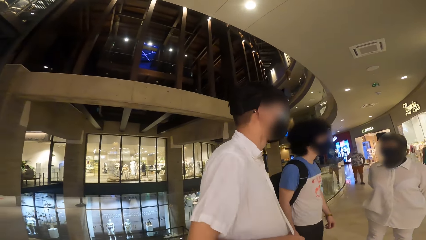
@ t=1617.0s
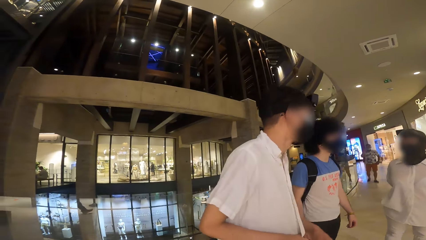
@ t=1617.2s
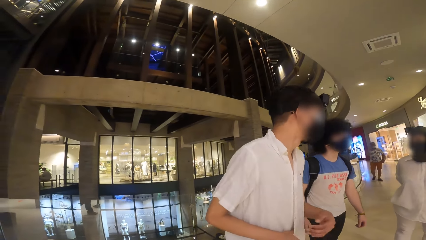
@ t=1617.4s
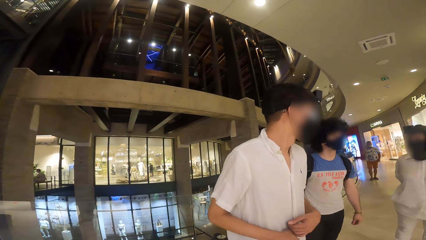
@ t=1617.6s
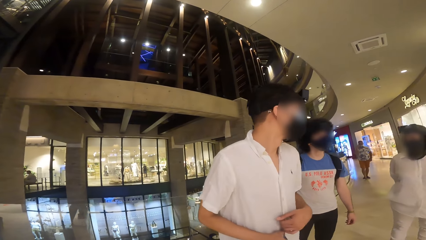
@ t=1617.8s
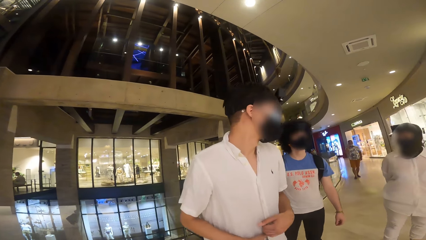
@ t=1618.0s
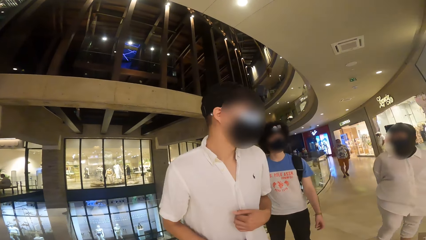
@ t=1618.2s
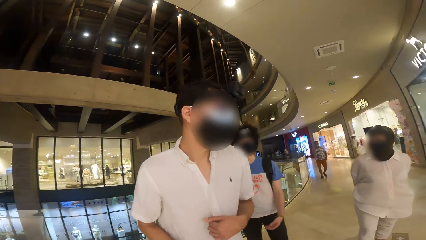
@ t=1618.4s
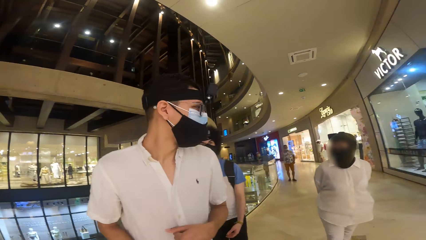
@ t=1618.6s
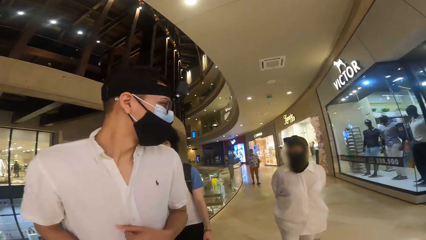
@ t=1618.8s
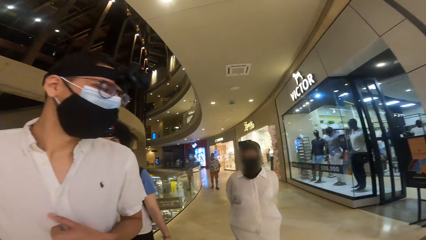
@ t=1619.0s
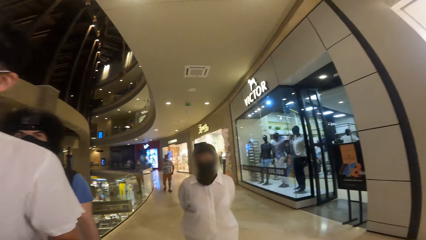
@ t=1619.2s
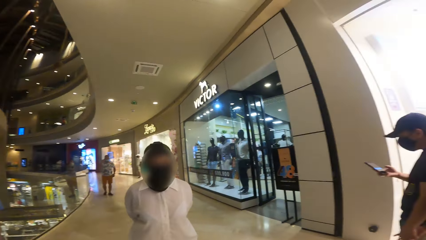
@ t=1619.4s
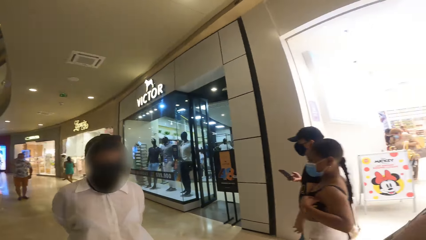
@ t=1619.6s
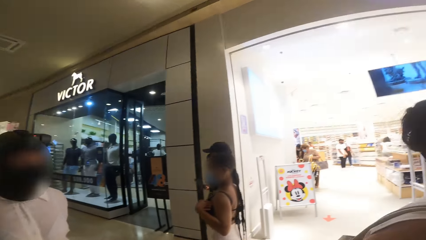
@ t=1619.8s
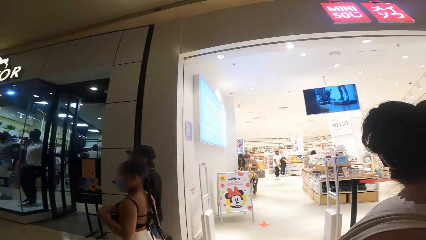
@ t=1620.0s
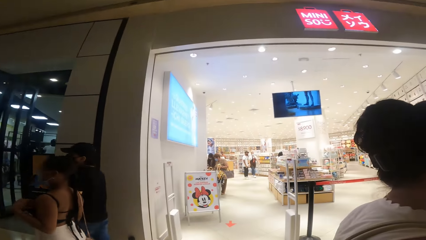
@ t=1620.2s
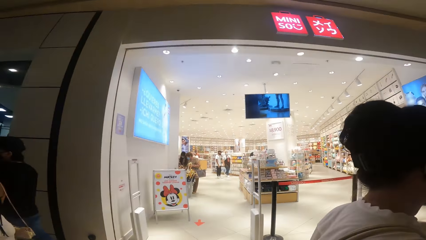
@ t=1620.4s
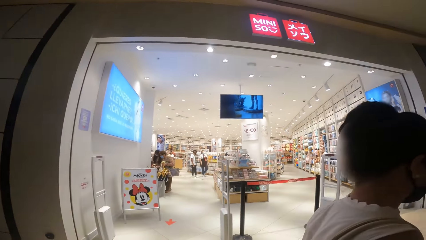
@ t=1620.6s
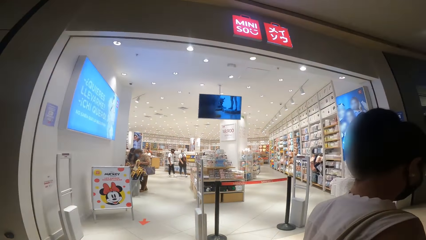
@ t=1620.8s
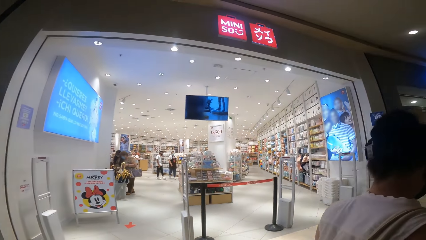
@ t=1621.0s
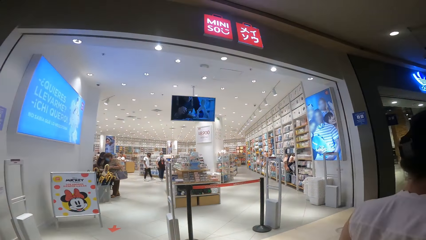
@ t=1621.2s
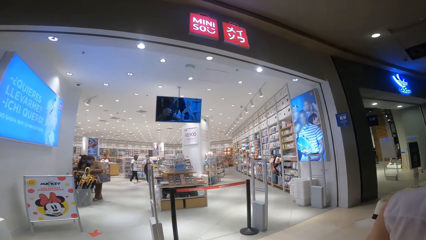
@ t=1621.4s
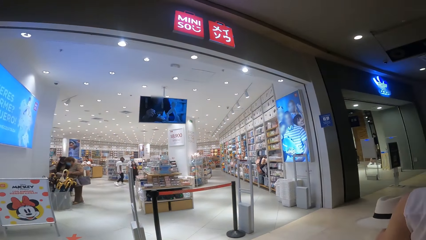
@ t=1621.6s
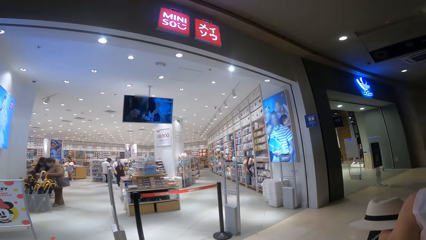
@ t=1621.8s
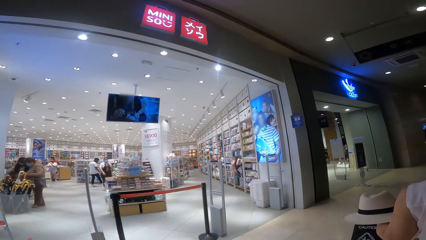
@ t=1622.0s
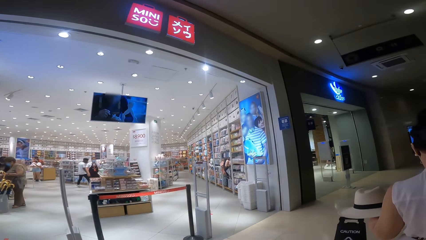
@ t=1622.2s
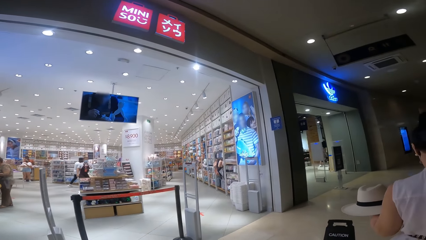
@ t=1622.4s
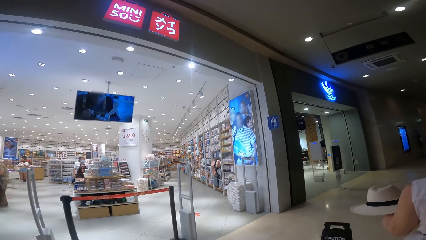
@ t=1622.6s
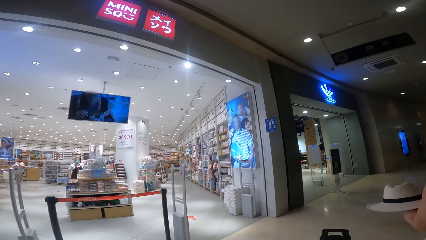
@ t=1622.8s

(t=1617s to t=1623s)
The camera wearer turns around and walks around.

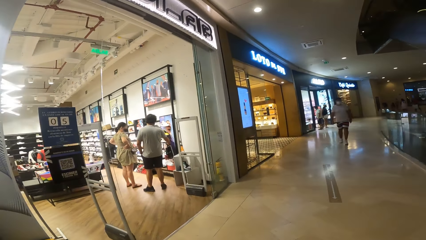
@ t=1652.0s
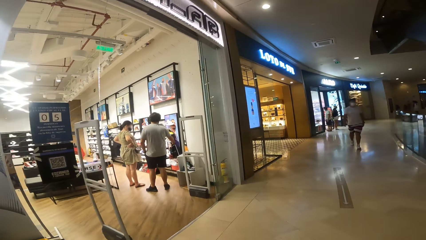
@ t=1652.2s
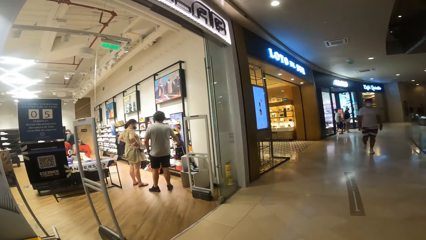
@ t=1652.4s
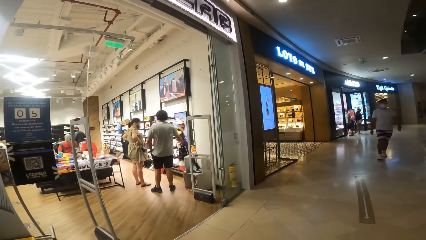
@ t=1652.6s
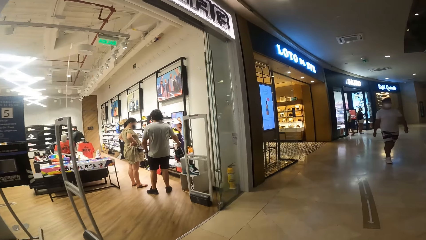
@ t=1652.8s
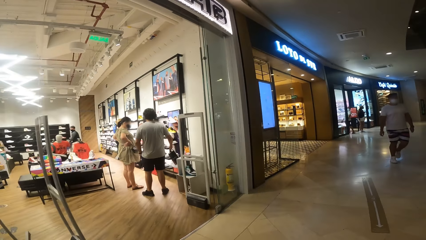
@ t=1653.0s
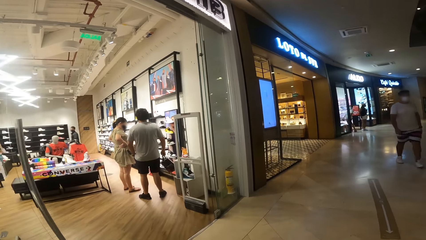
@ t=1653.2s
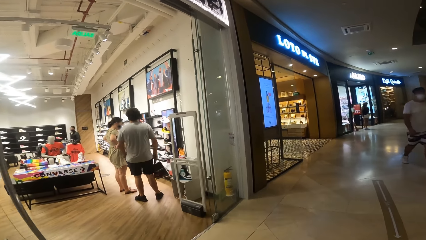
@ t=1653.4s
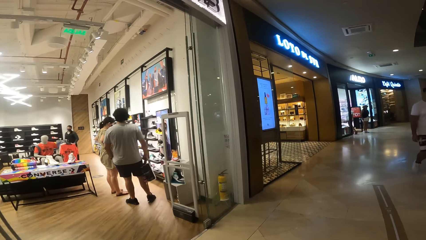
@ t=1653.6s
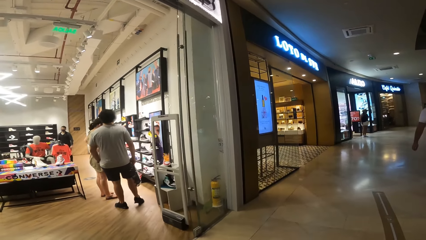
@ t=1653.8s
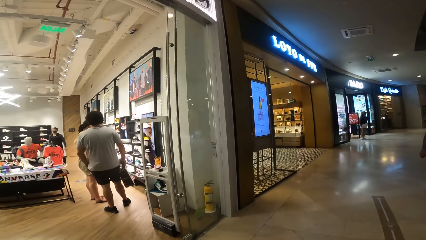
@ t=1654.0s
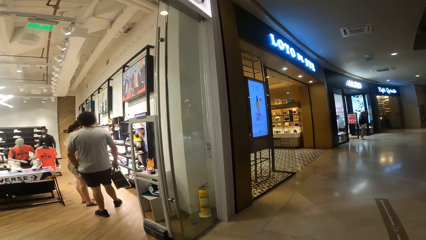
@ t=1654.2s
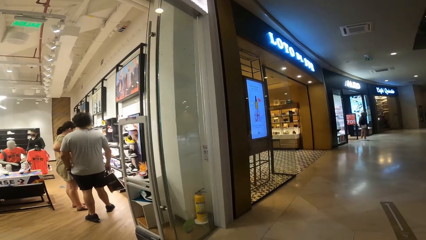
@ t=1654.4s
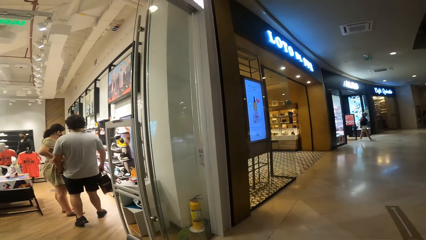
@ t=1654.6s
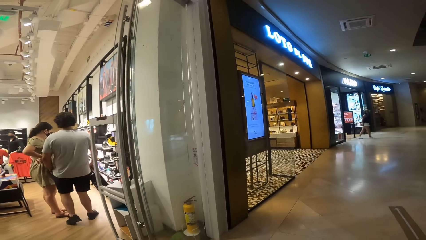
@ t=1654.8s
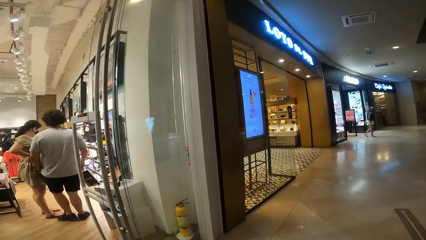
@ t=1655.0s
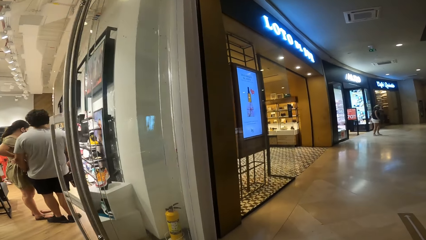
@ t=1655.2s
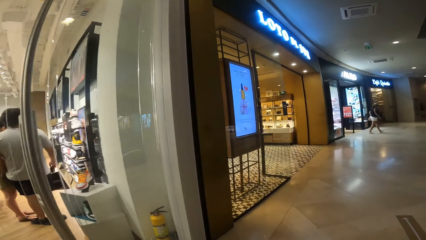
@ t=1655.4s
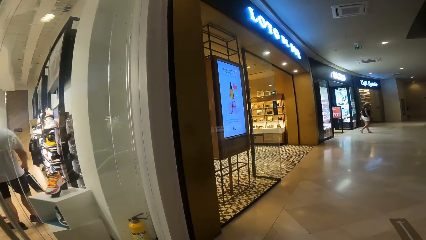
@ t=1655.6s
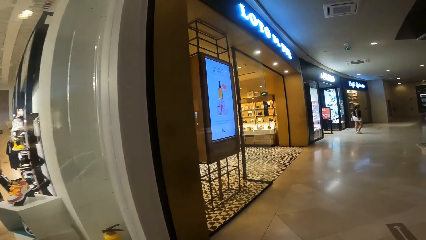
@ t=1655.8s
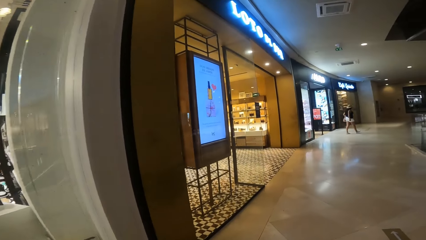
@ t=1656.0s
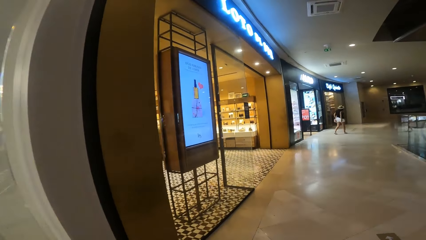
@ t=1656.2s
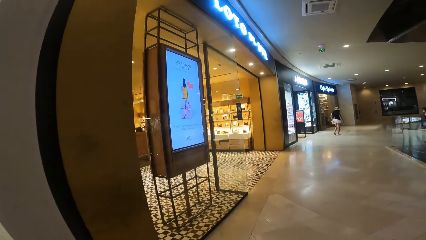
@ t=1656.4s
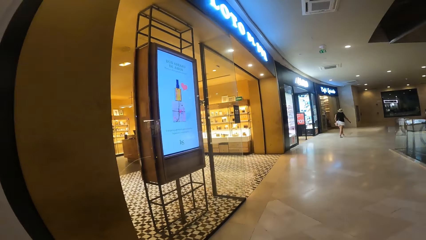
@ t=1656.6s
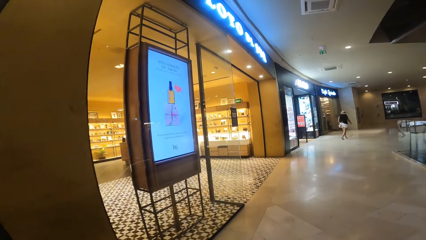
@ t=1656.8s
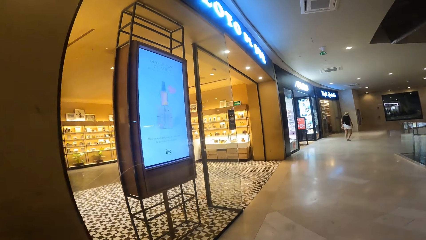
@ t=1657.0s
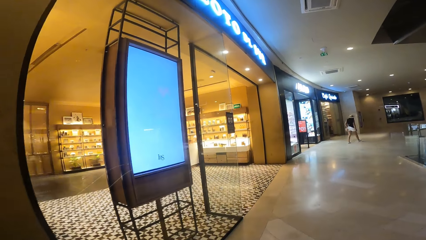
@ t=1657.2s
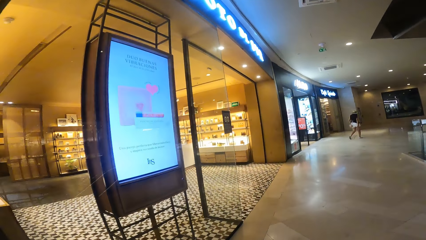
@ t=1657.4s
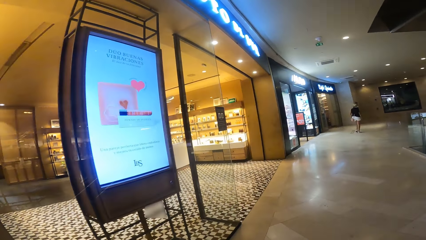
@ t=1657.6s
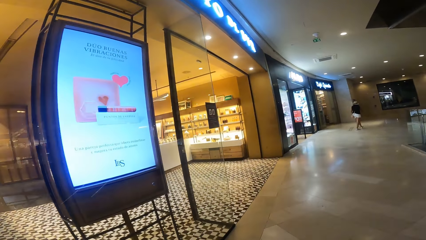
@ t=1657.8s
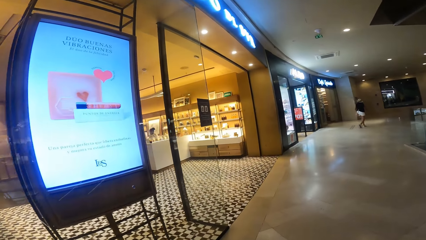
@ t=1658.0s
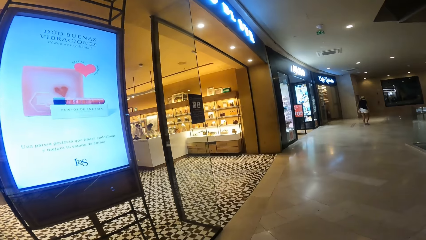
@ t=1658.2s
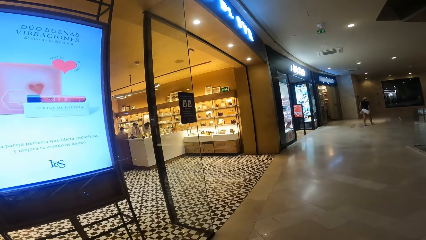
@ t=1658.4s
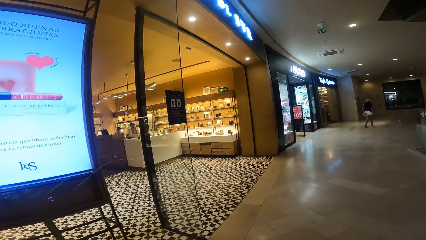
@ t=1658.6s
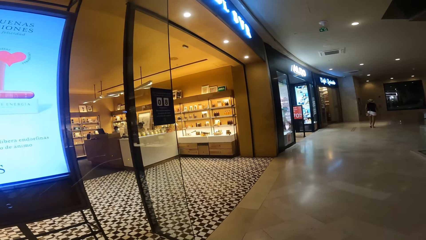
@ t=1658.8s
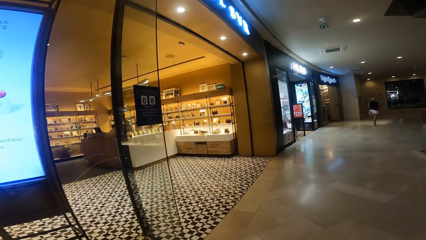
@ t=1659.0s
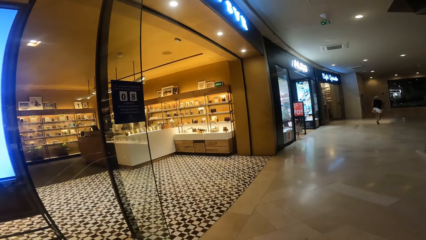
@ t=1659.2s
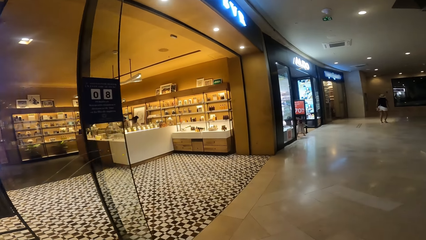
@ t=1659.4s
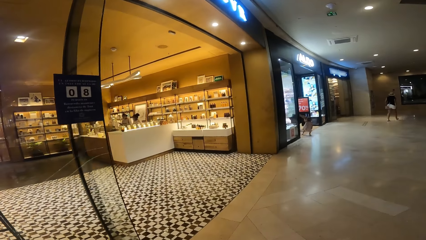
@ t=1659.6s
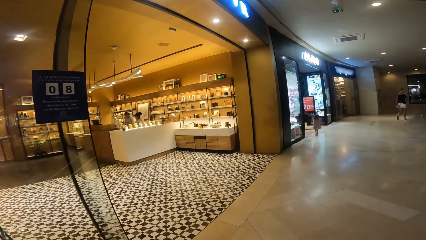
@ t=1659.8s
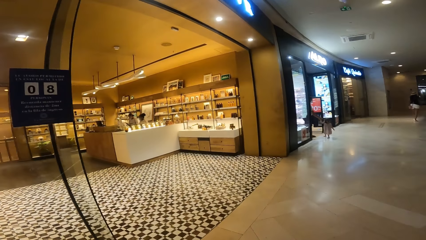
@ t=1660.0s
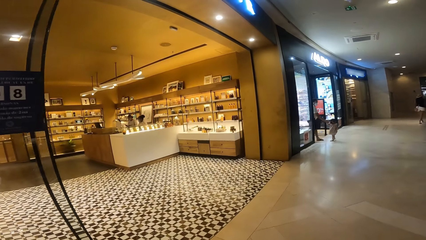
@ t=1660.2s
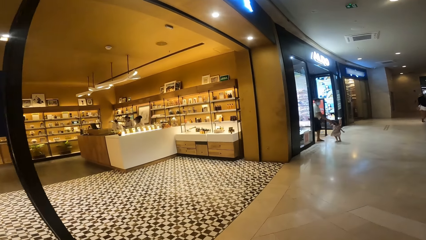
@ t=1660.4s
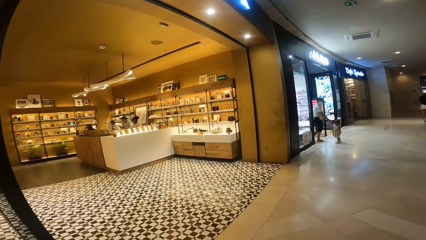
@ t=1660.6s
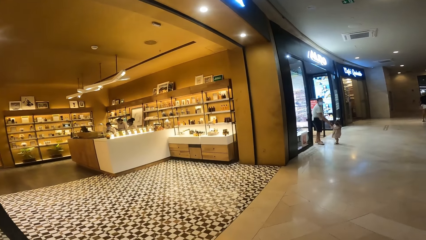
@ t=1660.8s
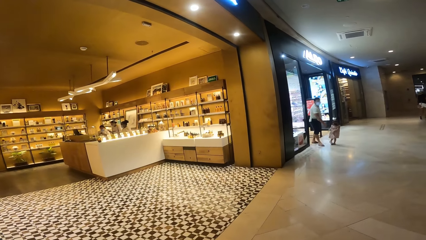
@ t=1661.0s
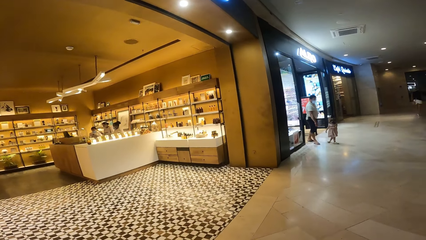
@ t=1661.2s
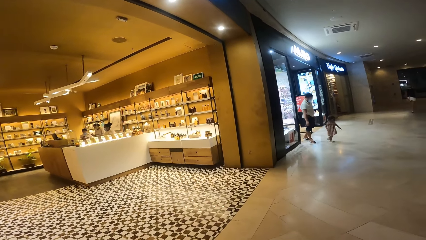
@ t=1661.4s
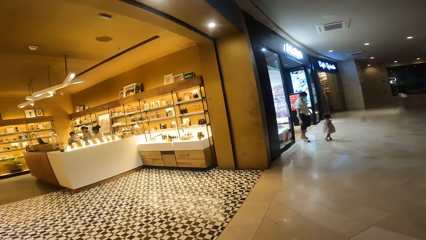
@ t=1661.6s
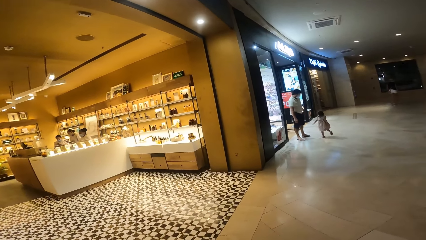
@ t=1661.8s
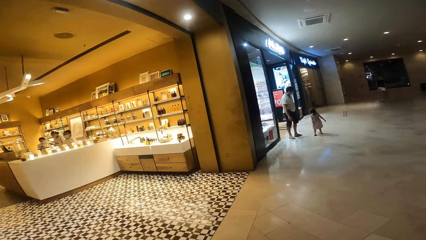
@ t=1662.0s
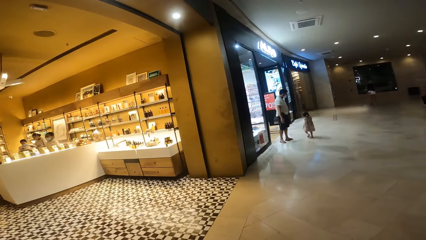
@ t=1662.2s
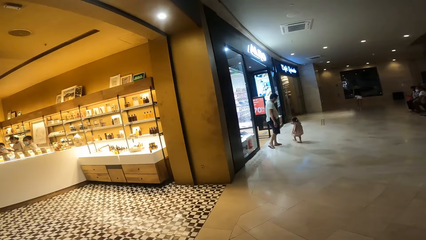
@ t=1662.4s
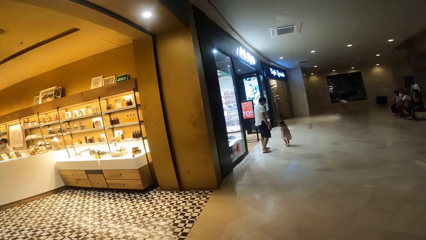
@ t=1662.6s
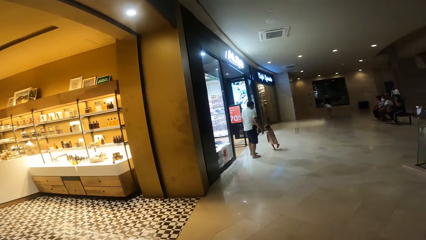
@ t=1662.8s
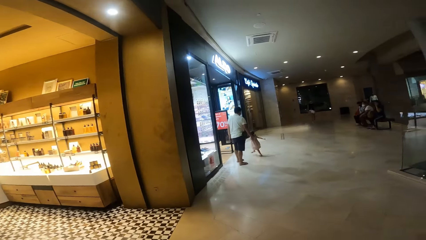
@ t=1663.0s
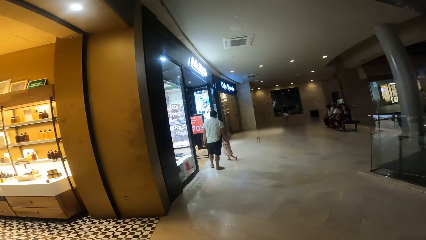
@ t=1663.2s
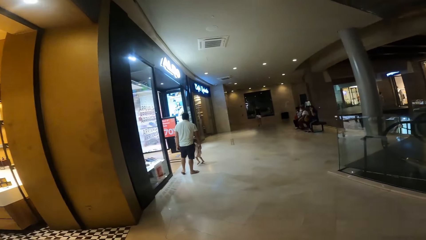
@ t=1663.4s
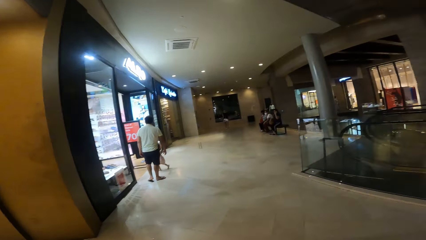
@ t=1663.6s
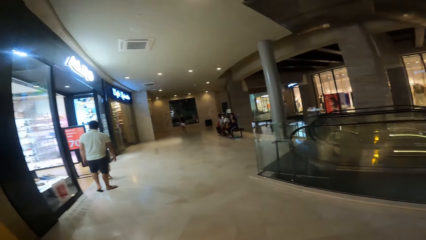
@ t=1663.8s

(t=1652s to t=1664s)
The camera wearer looks at a store. They look at the store again.
